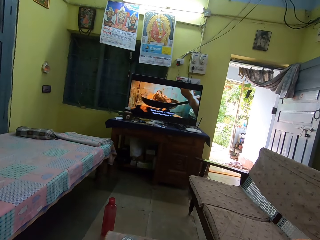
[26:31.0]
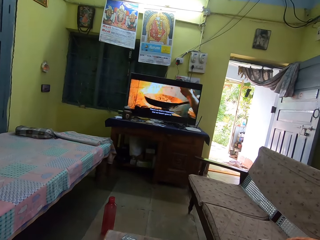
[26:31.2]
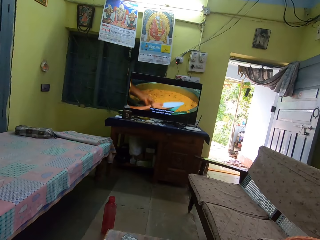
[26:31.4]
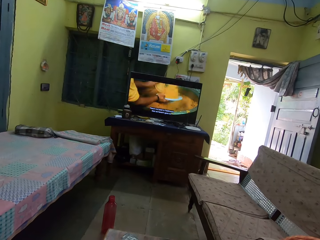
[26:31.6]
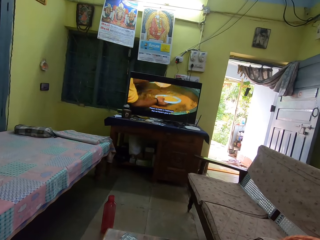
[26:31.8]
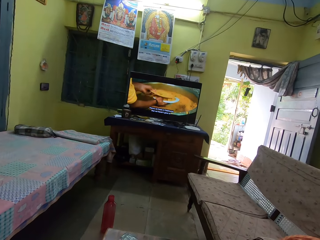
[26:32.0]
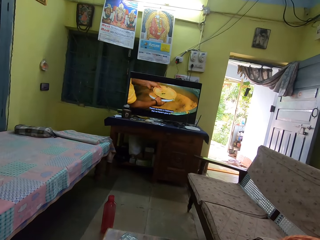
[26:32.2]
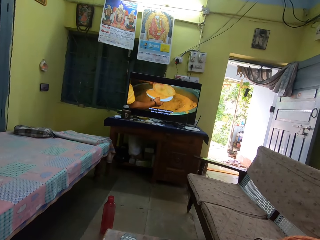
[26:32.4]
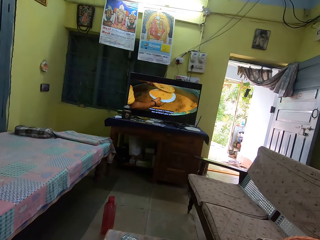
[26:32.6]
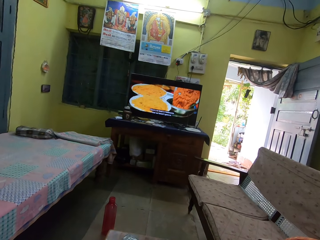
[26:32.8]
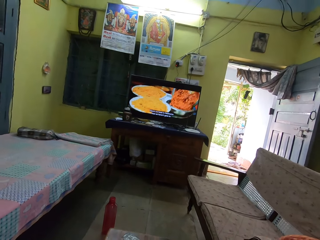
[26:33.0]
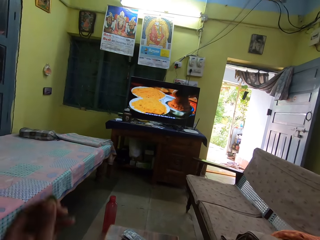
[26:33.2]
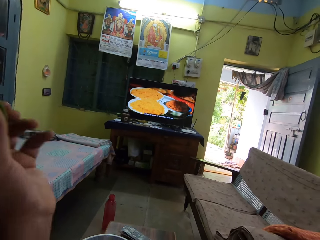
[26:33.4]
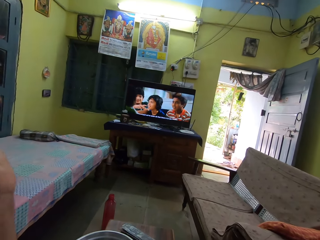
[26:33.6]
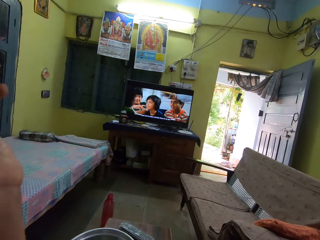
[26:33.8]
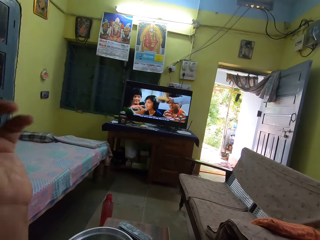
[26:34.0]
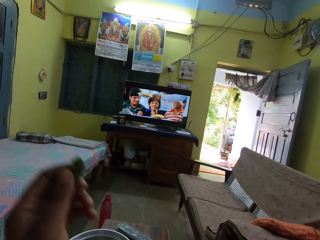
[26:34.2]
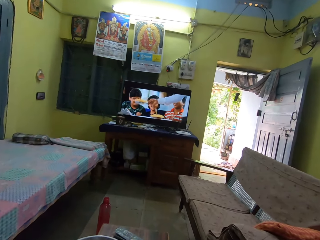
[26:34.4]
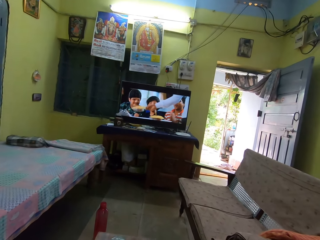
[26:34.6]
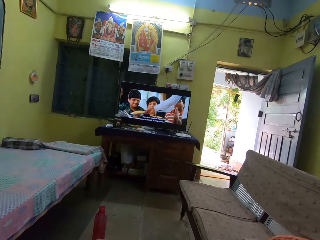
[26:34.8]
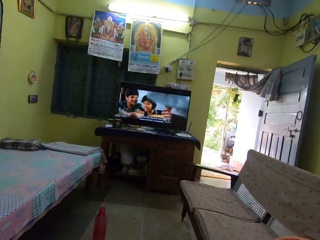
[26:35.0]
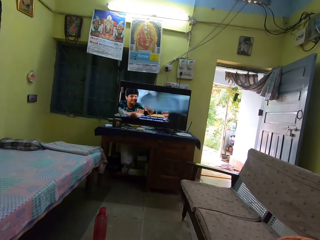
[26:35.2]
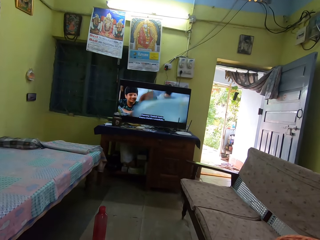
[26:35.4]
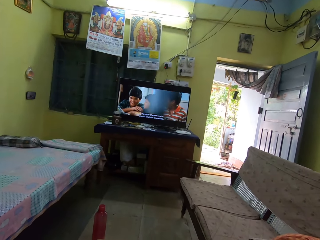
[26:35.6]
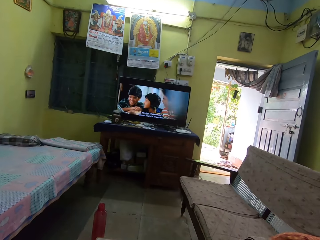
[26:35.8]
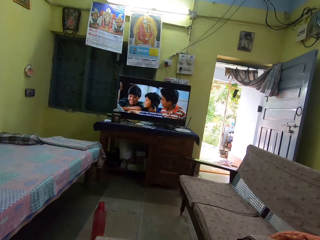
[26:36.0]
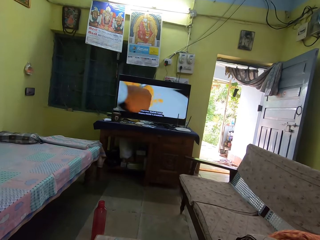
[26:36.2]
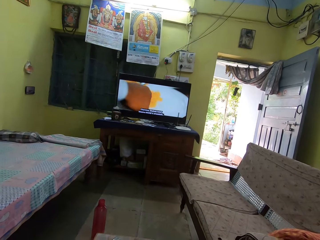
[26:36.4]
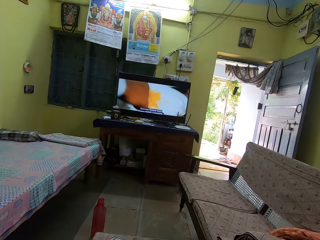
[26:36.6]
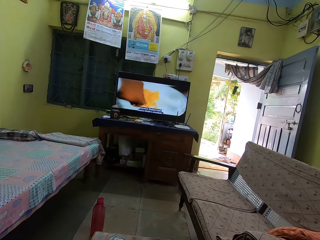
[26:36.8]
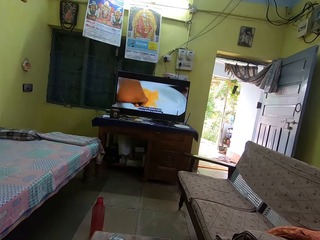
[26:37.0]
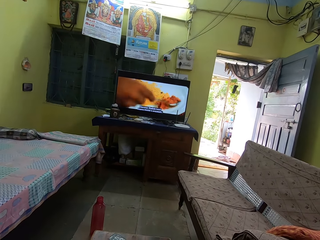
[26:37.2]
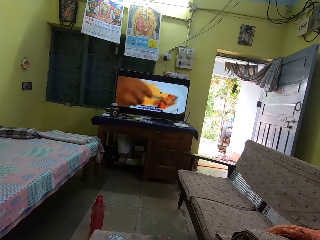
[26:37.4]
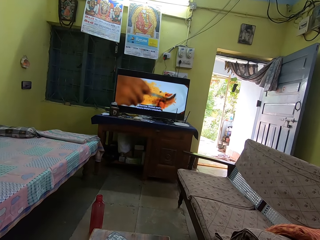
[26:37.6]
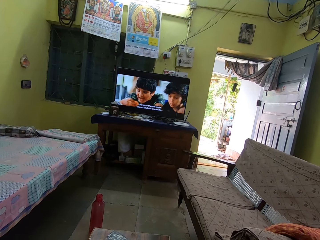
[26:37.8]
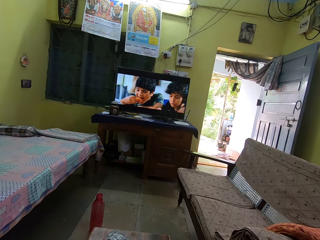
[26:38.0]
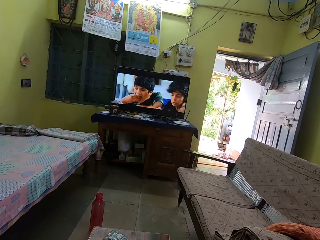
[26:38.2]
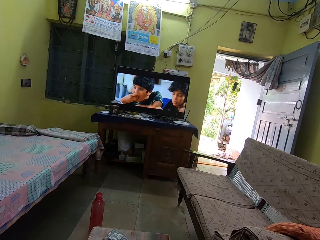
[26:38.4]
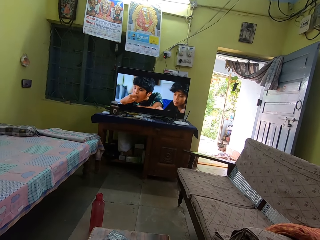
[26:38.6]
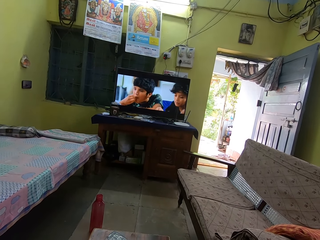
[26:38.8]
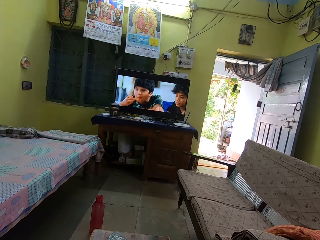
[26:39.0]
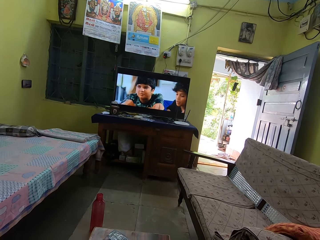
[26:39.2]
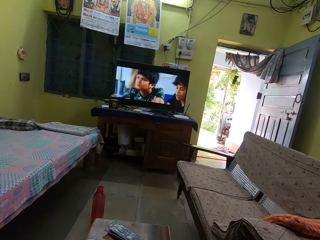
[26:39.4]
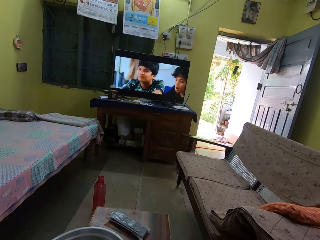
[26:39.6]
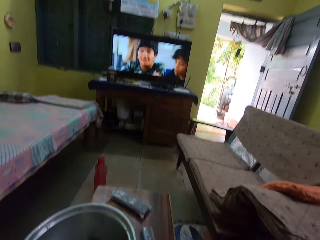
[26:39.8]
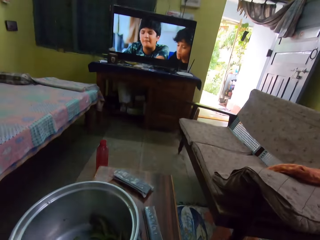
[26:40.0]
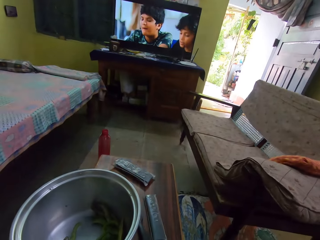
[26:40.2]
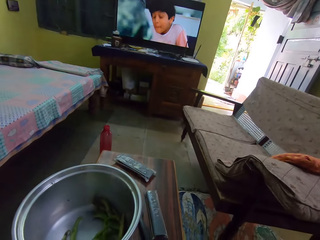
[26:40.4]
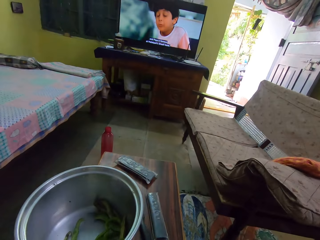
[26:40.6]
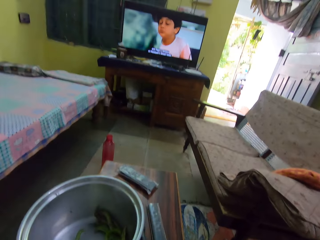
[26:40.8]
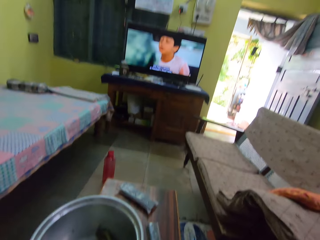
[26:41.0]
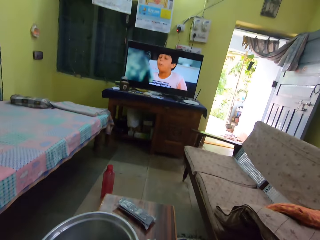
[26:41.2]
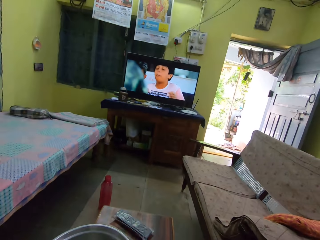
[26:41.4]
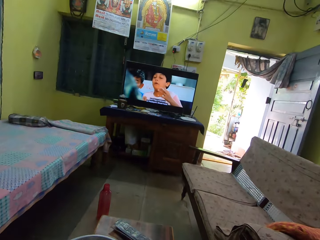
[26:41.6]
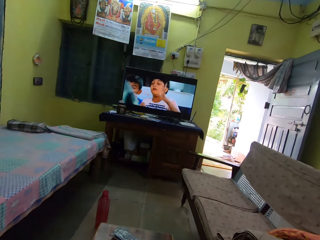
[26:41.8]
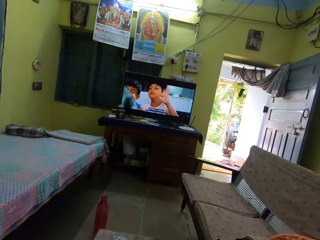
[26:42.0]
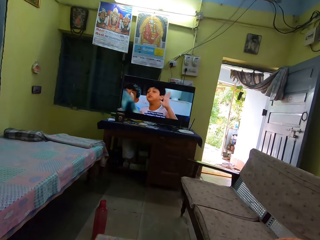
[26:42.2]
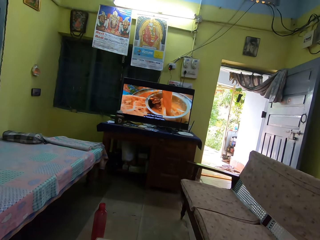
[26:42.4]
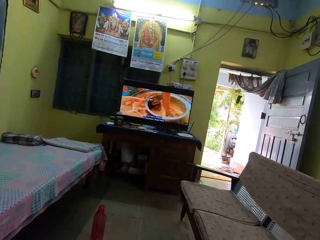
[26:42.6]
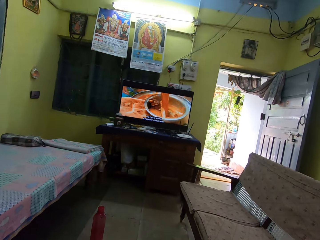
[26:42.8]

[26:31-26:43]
The camera wearer lifts a hand. They look at the television.

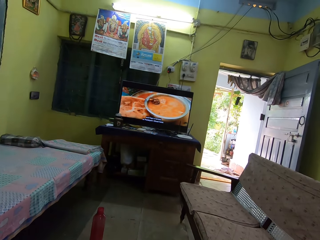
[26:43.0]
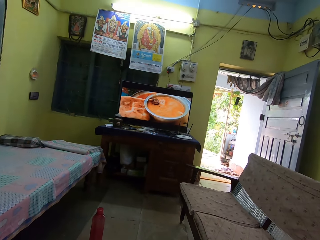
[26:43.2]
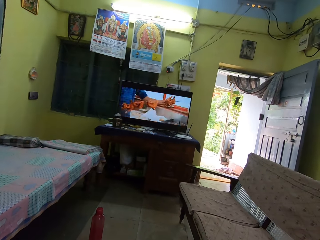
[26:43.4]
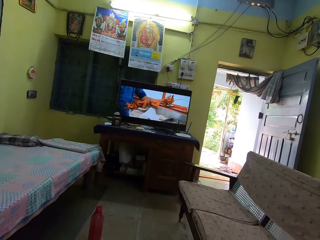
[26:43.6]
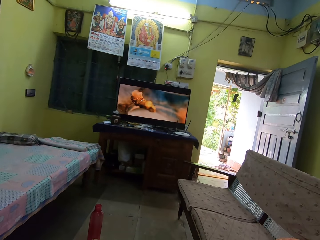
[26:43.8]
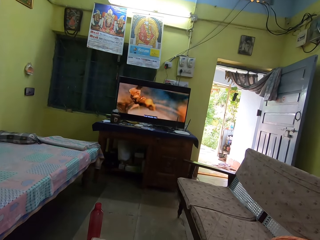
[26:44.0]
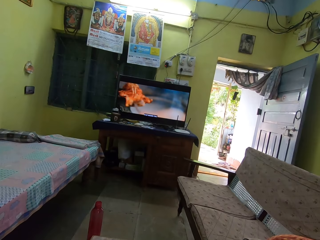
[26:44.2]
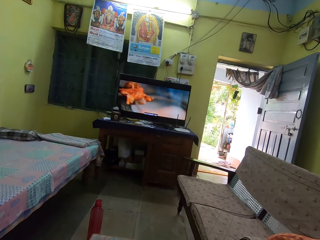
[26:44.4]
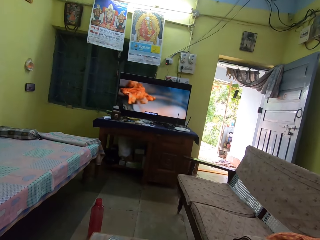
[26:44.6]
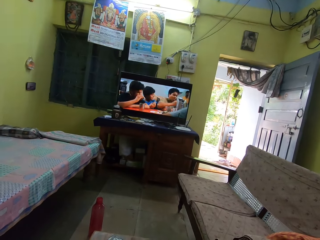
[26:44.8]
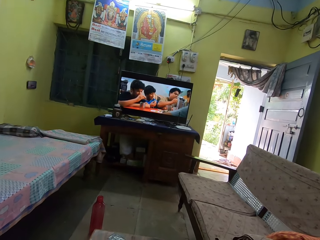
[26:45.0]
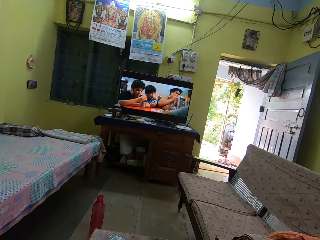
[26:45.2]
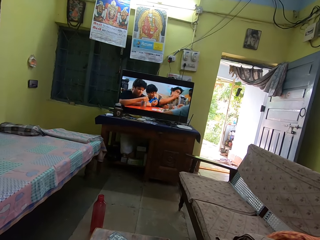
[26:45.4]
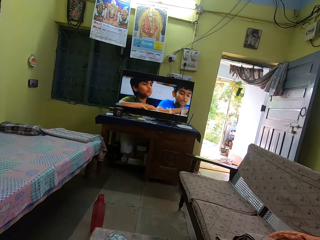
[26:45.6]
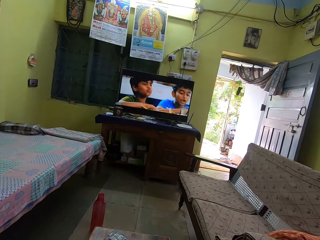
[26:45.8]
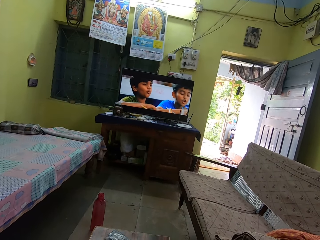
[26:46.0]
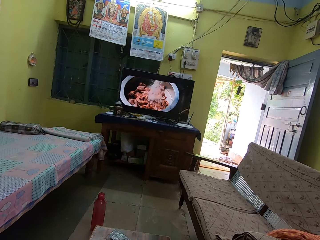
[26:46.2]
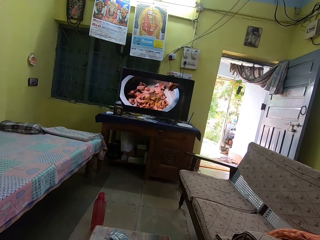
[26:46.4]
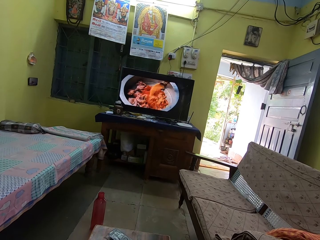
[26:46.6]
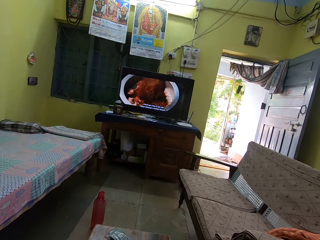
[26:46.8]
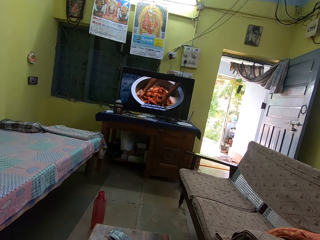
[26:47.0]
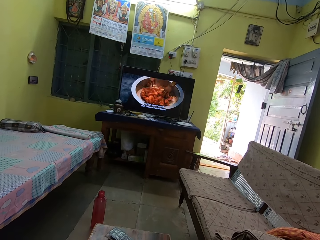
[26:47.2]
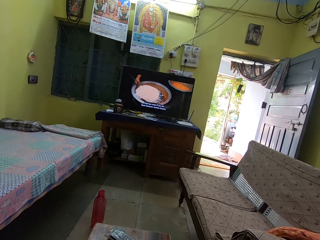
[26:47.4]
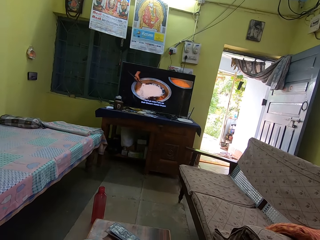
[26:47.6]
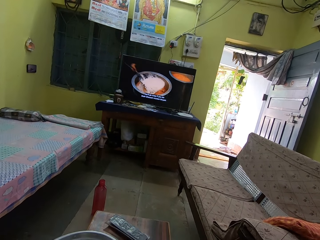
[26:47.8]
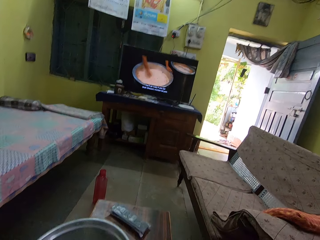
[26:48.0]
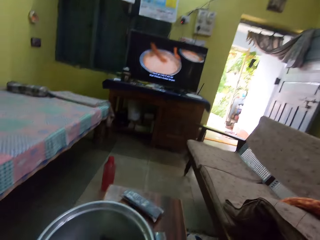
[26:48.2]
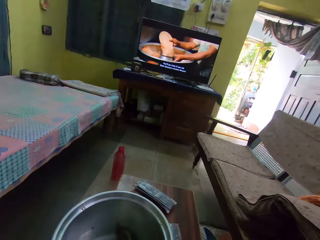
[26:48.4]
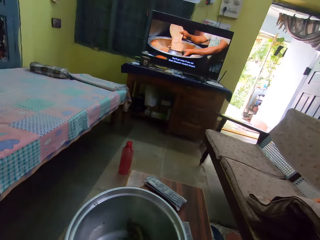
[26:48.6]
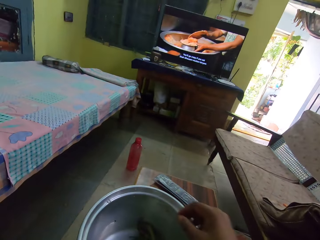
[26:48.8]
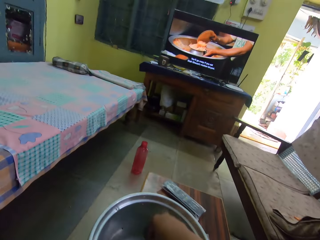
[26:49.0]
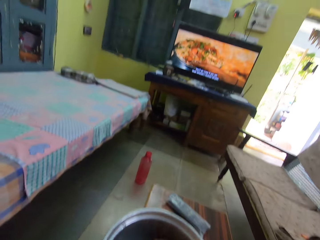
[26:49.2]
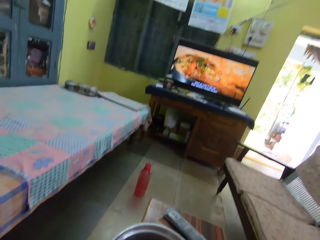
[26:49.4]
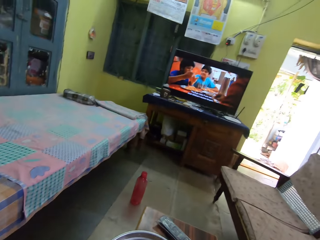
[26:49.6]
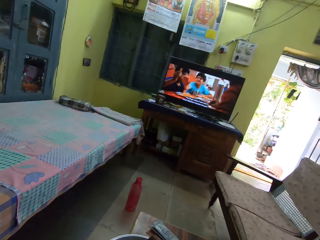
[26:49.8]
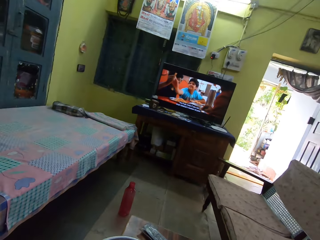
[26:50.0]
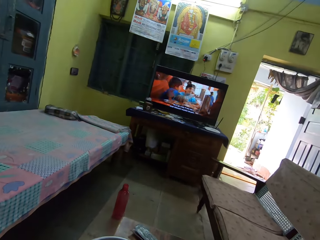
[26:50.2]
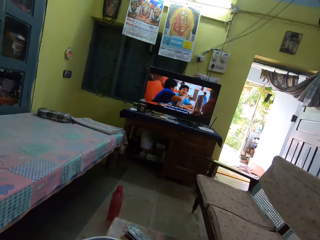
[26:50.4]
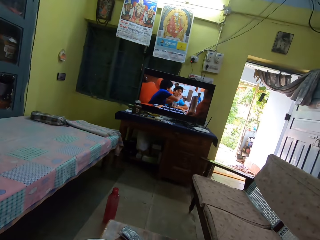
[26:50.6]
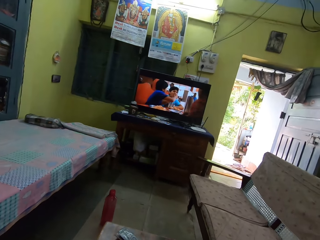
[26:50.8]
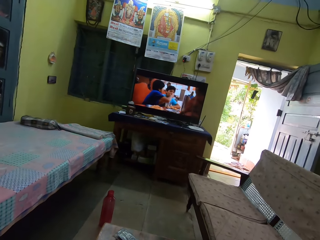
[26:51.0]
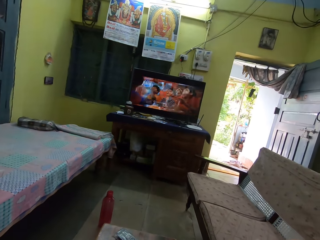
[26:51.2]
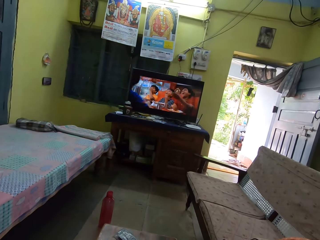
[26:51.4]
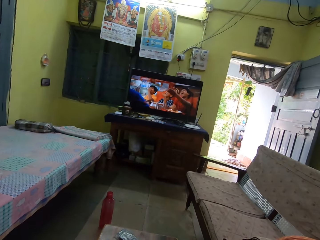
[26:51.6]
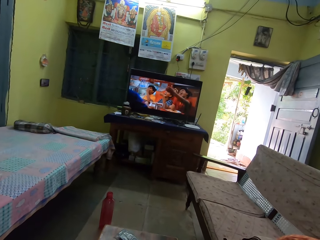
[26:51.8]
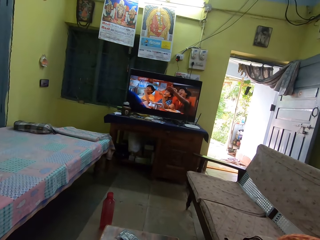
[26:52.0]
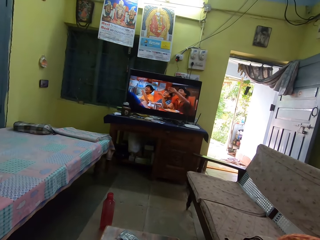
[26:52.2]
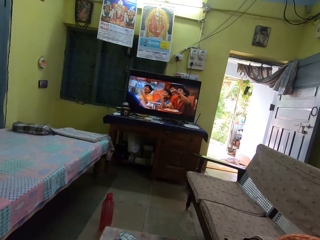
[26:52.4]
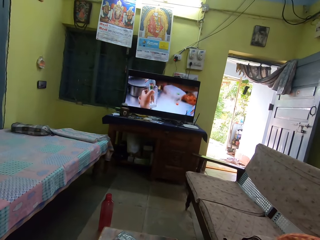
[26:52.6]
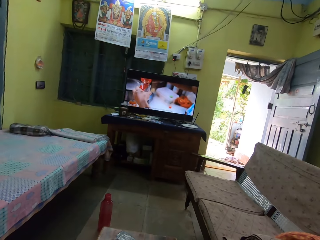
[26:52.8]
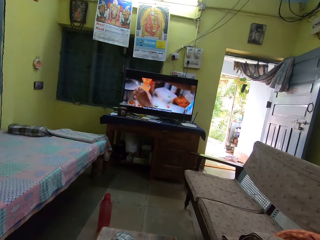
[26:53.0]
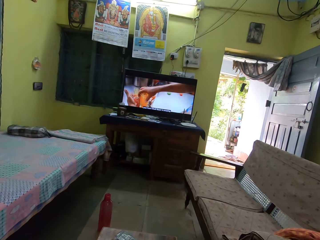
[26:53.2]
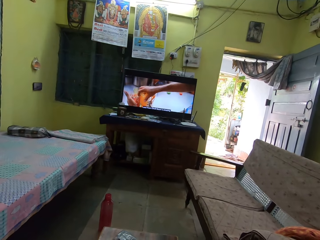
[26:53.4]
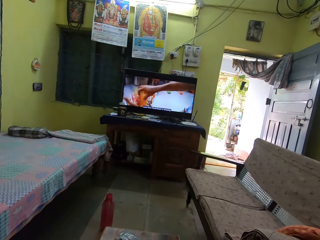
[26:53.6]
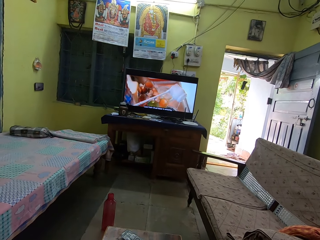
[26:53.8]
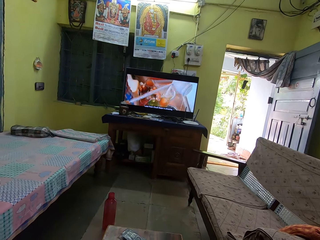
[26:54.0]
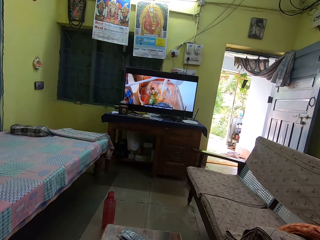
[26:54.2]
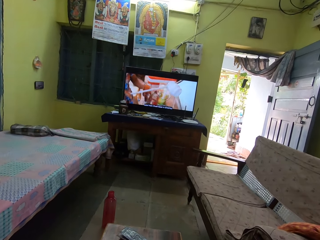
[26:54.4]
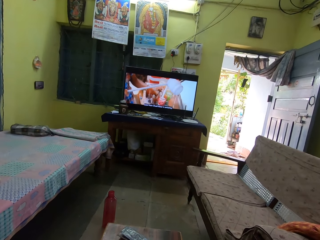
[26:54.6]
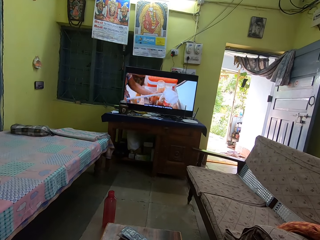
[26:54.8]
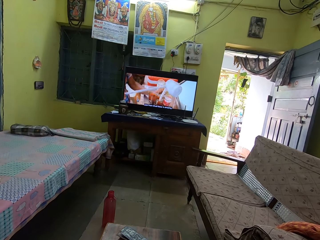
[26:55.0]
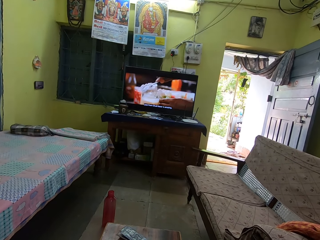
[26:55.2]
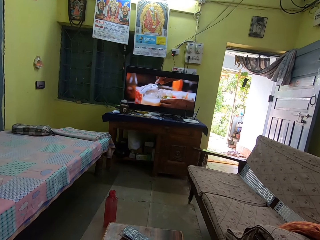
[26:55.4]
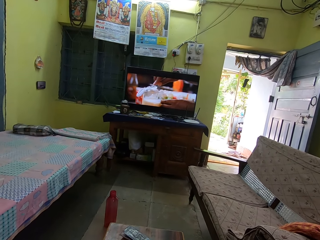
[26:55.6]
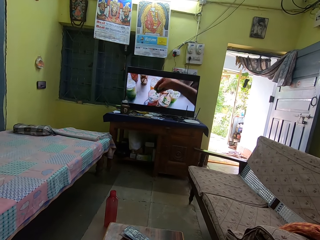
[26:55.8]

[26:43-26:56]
The camera wearer picks a pea. They look at the television.
